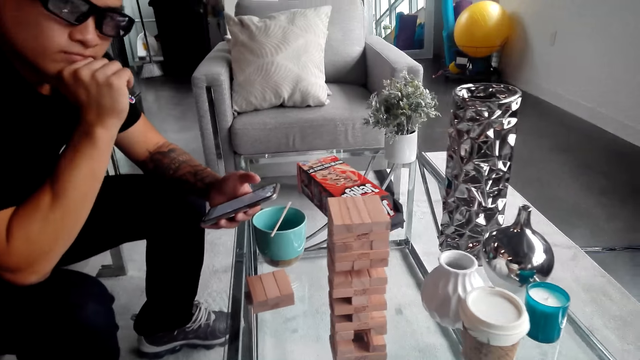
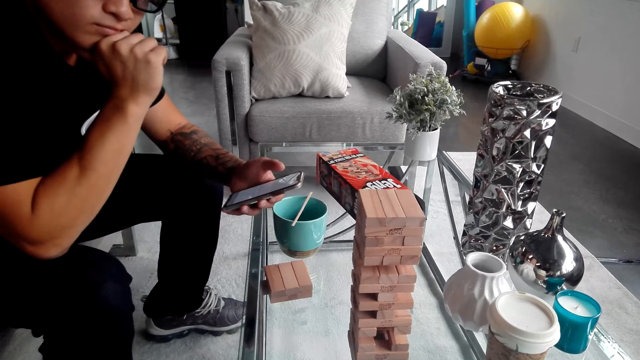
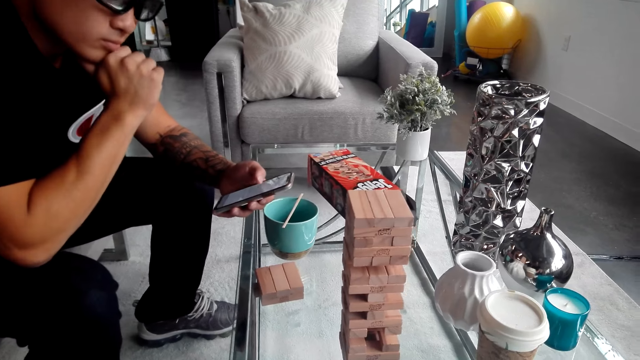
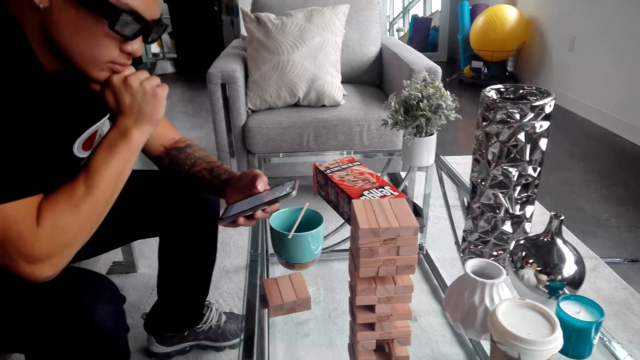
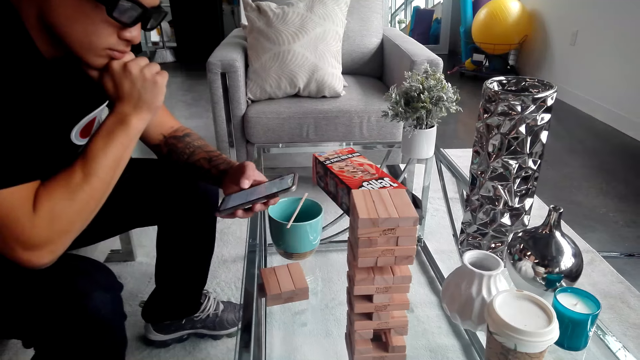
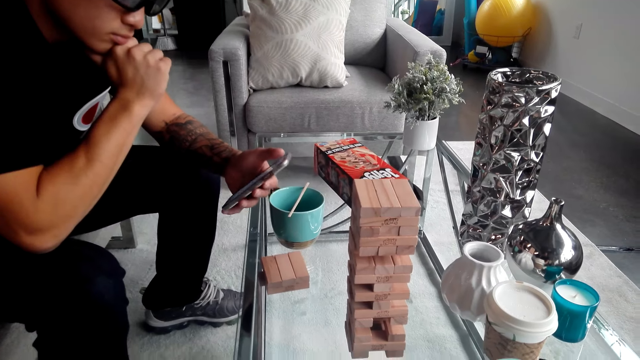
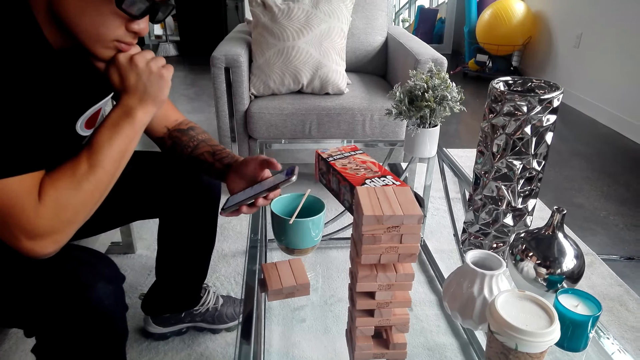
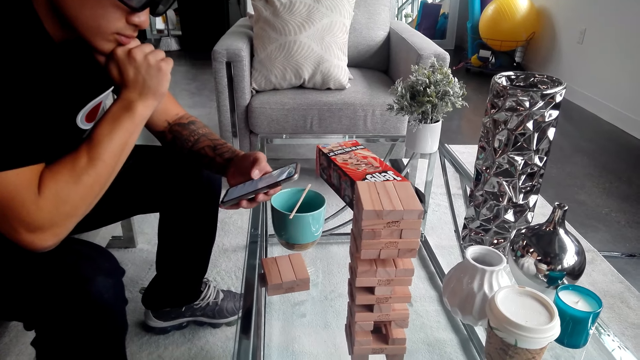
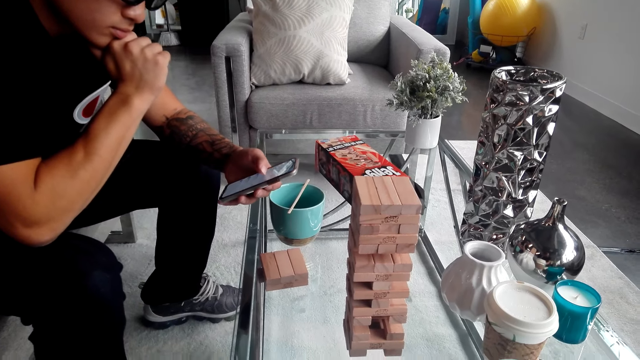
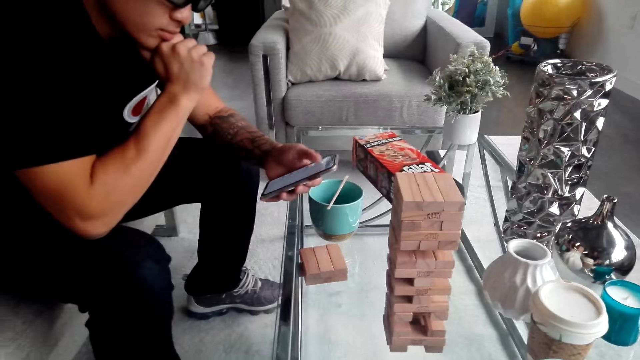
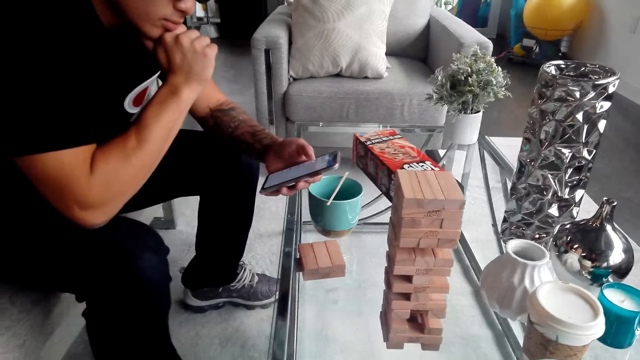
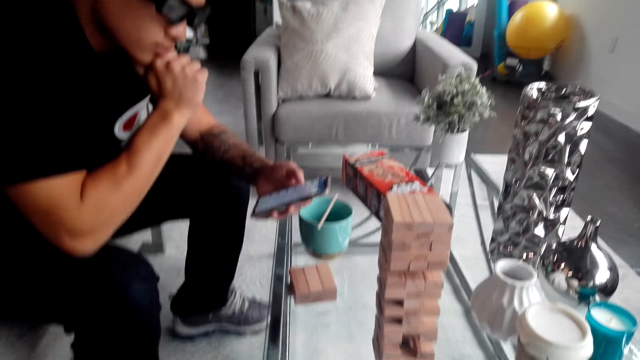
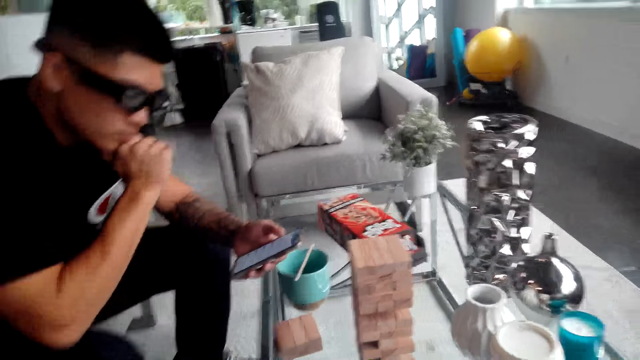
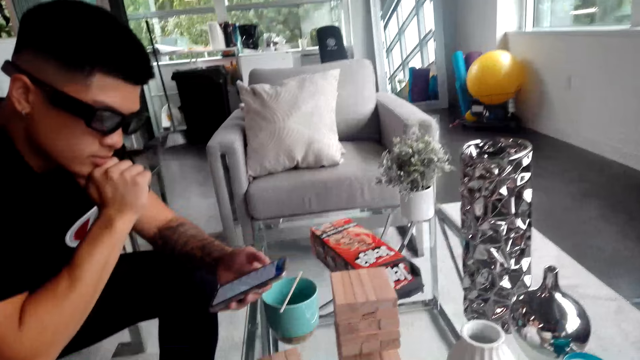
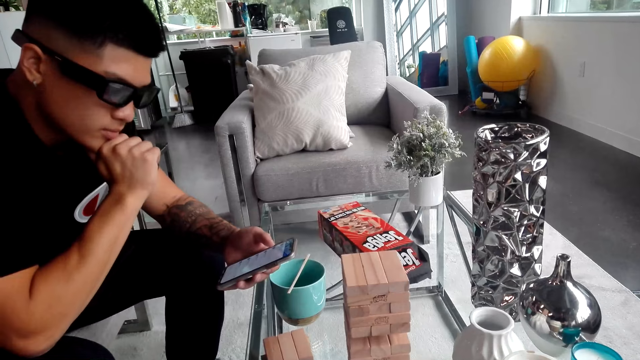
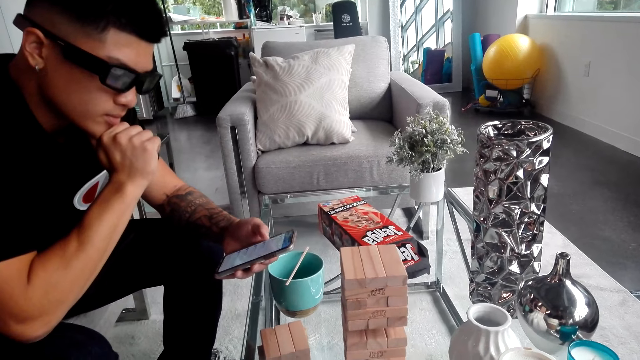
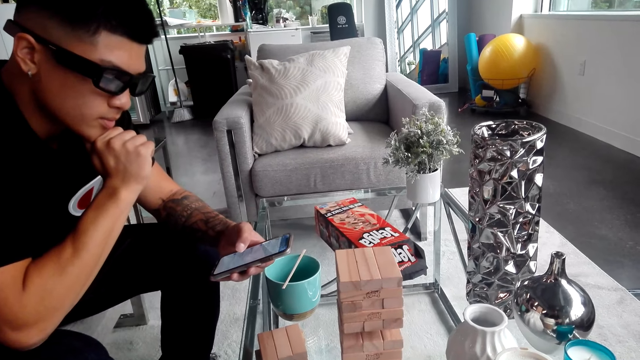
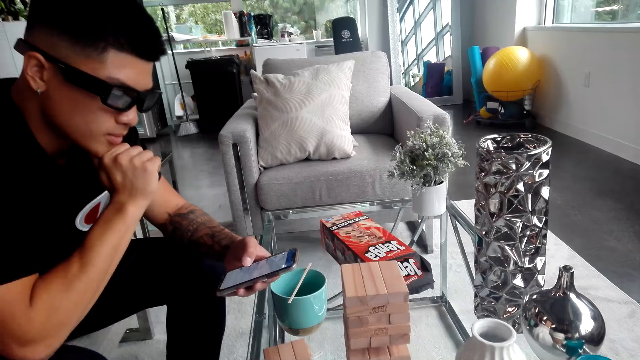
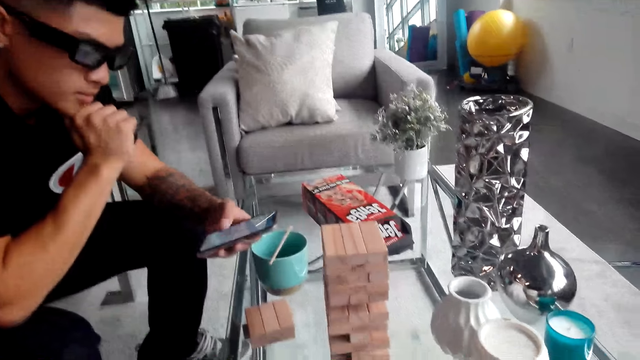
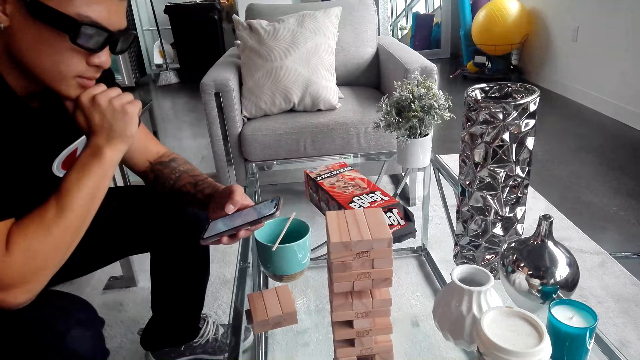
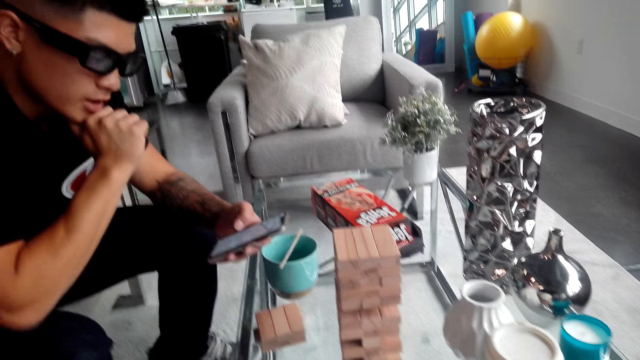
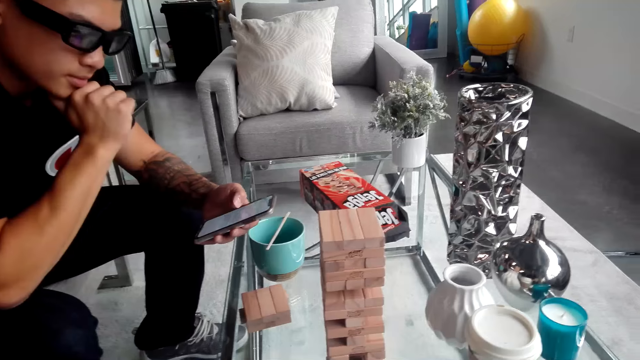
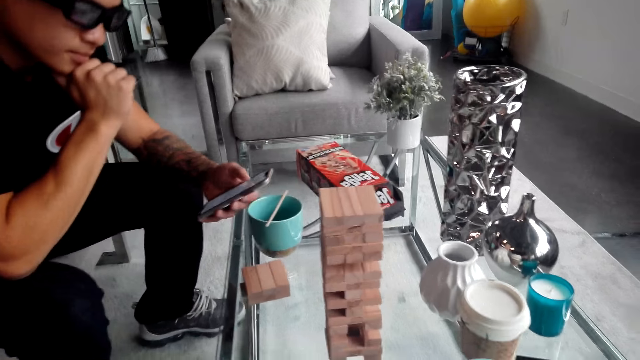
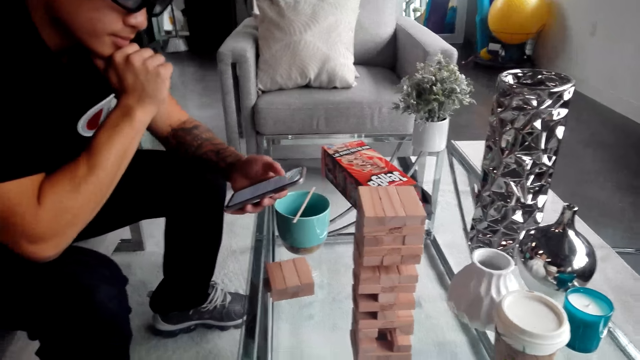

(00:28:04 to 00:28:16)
A person uses the phone.

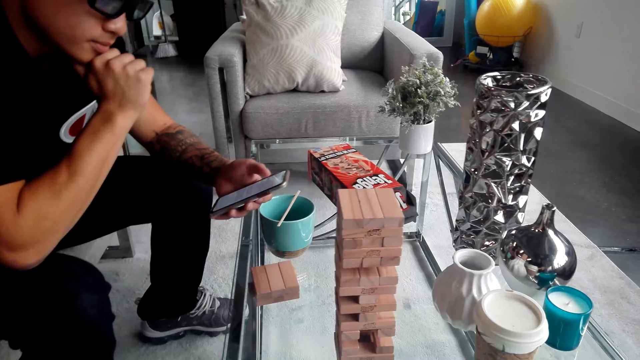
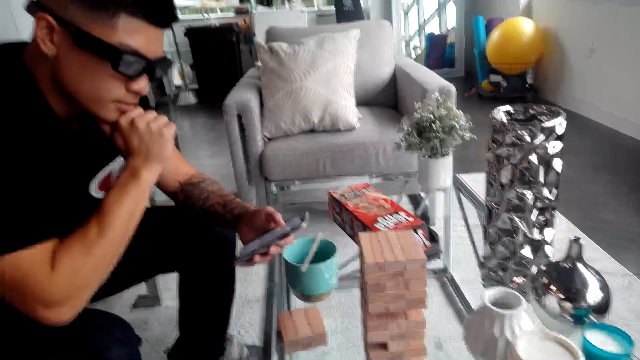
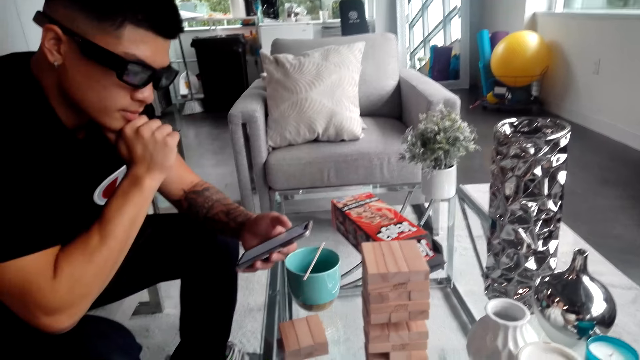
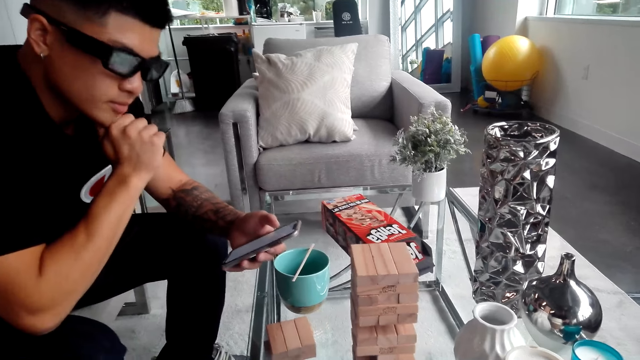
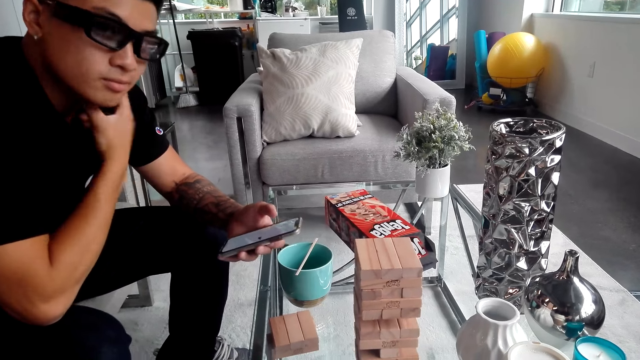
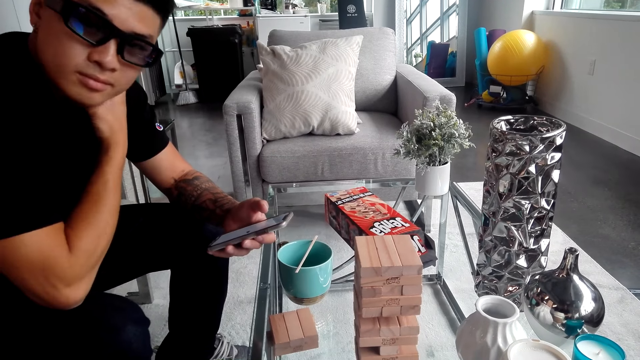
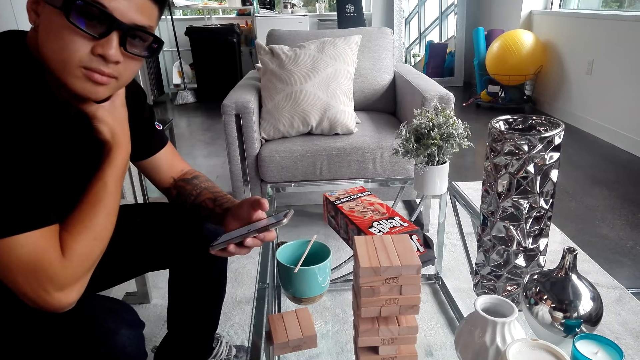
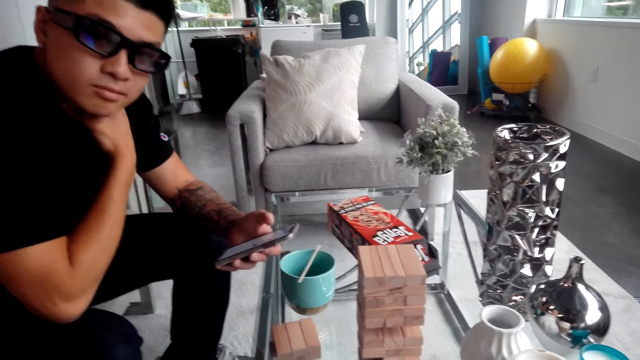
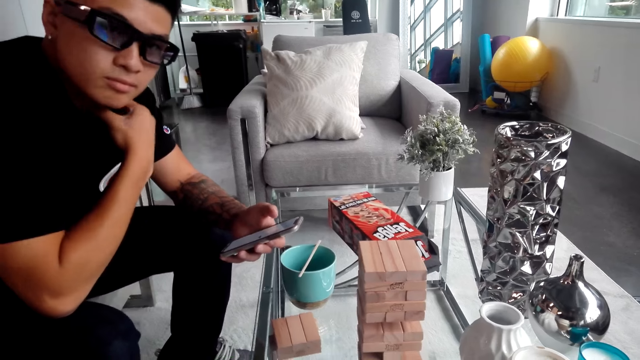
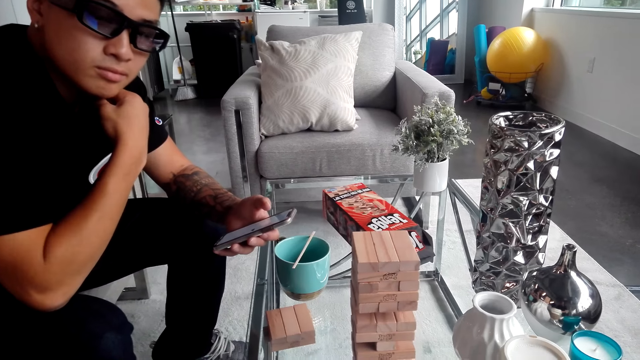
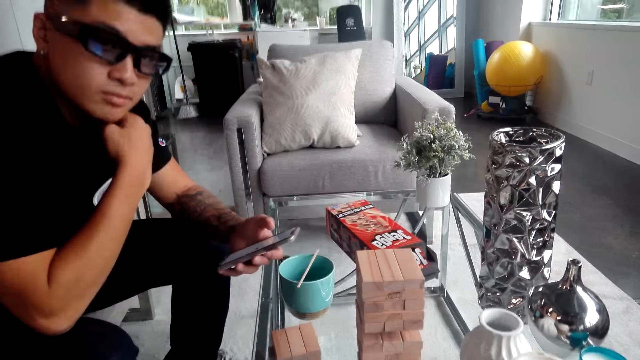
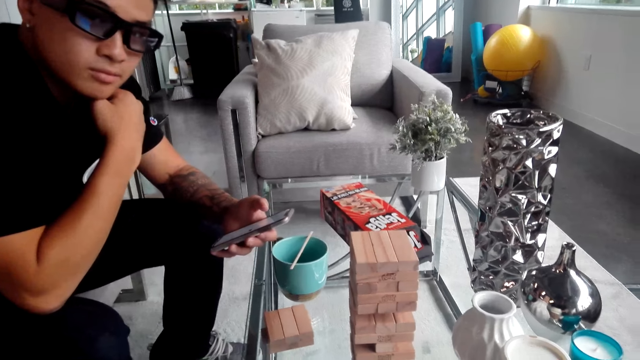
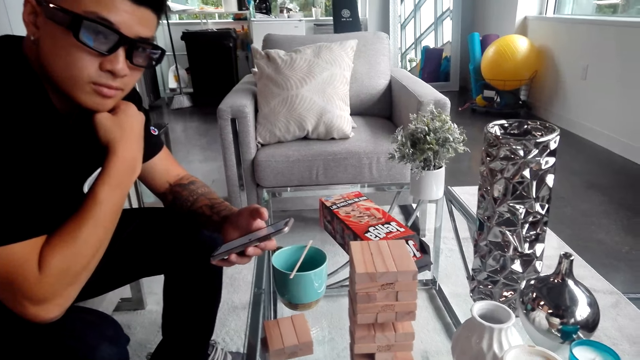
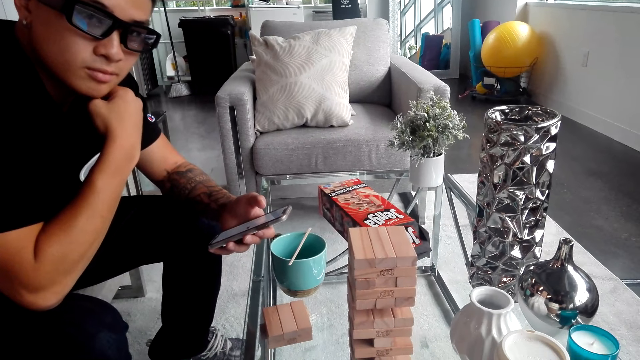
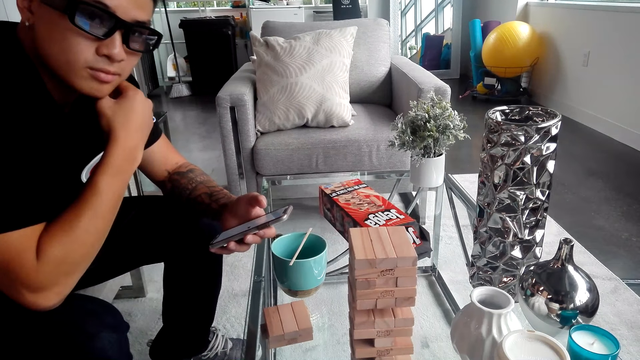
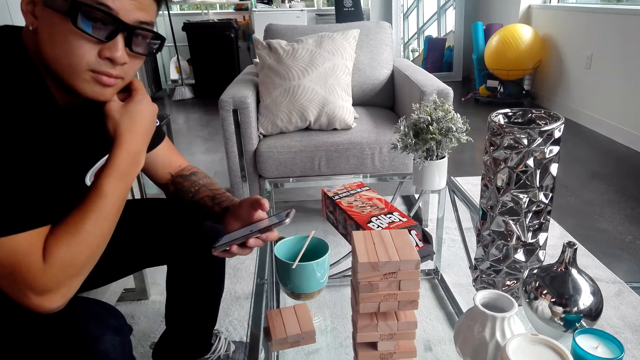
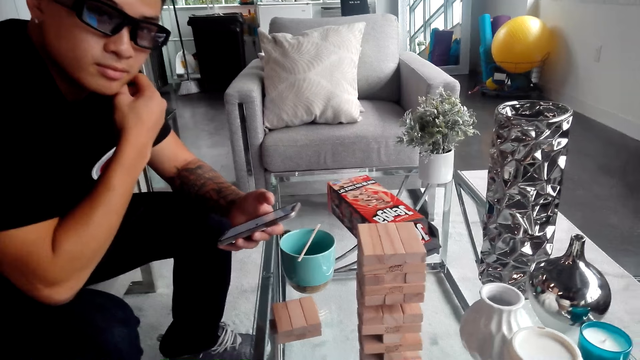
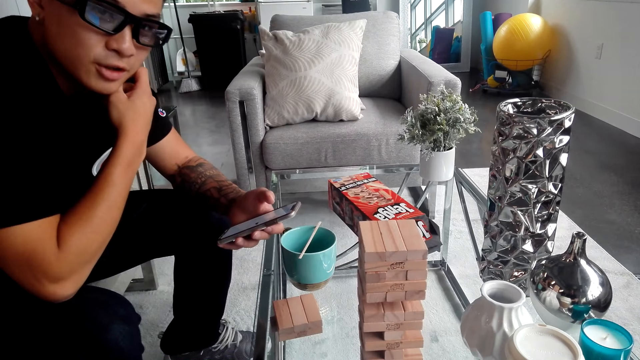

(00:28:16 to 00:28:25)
A person moves the hand on the neck.
